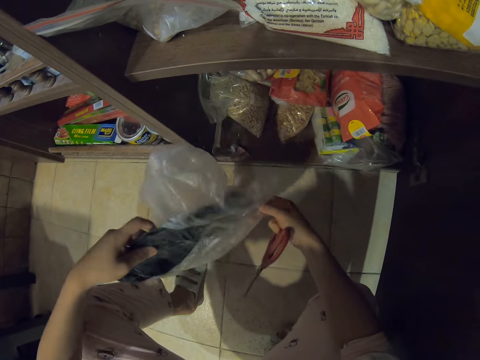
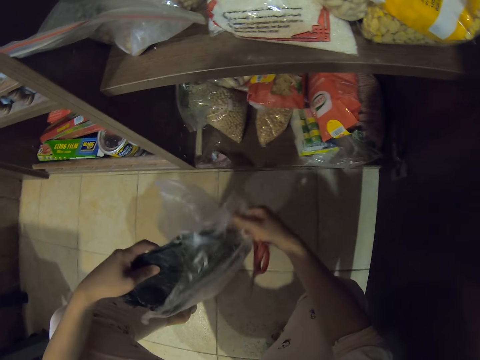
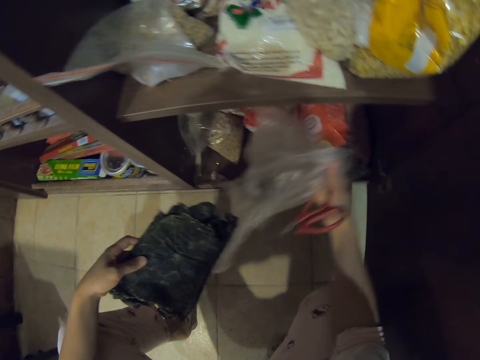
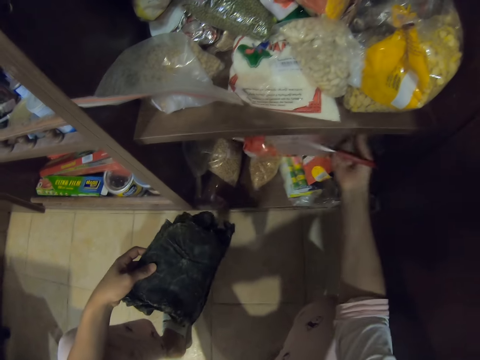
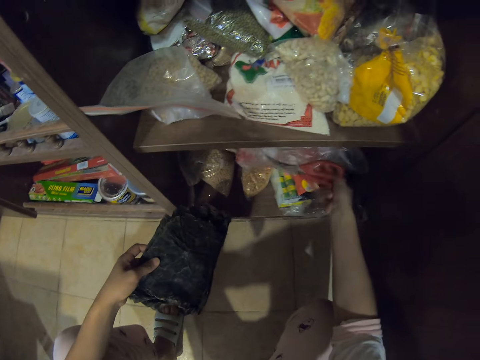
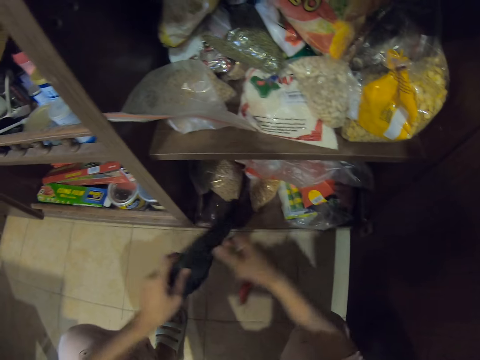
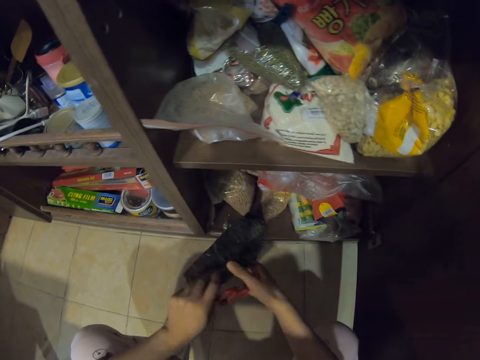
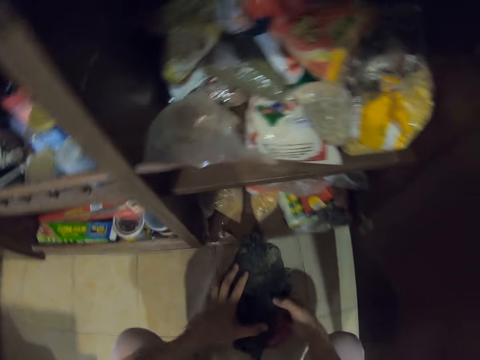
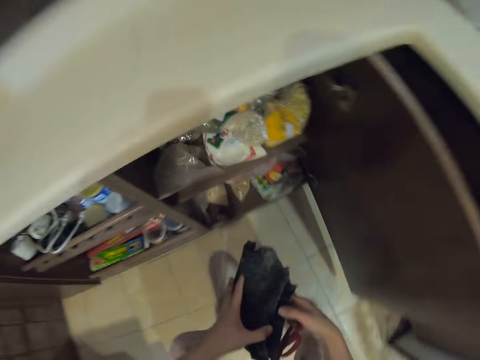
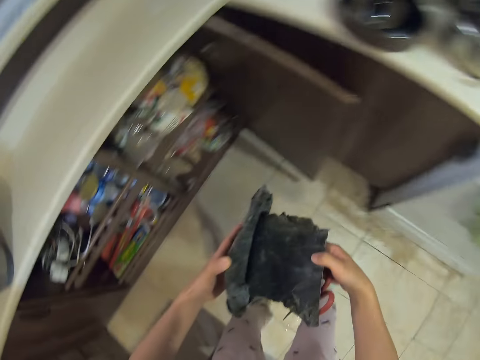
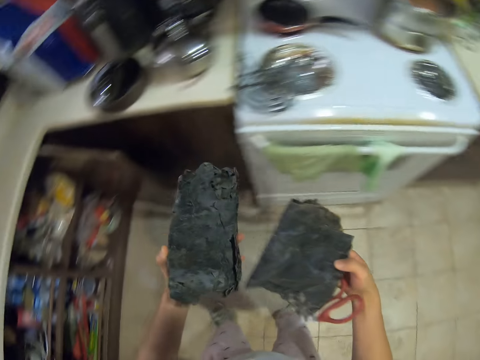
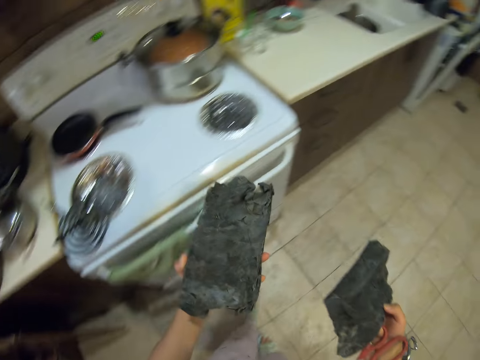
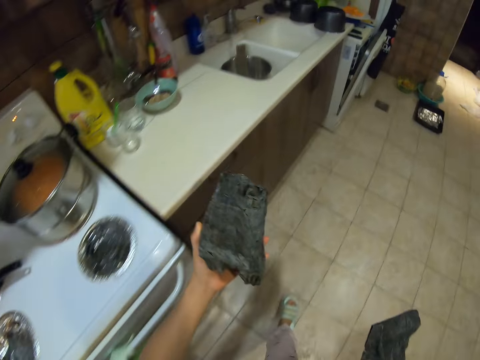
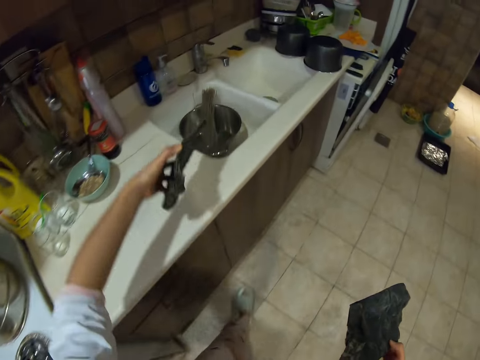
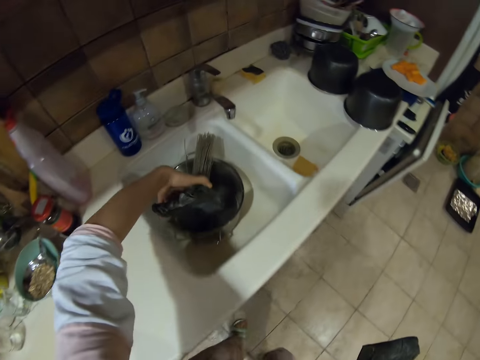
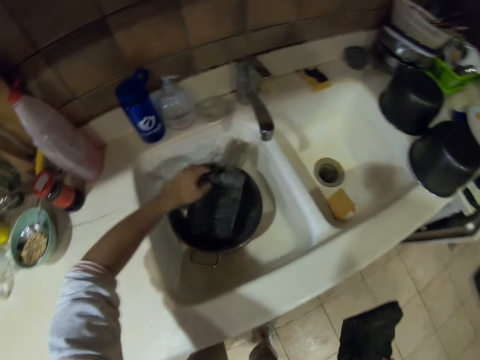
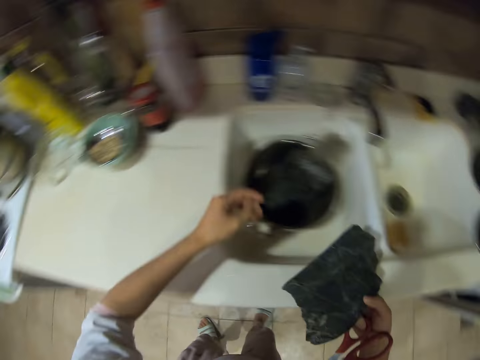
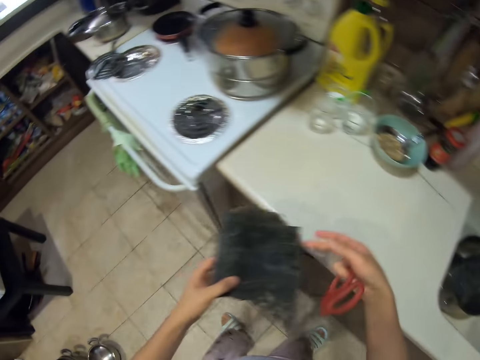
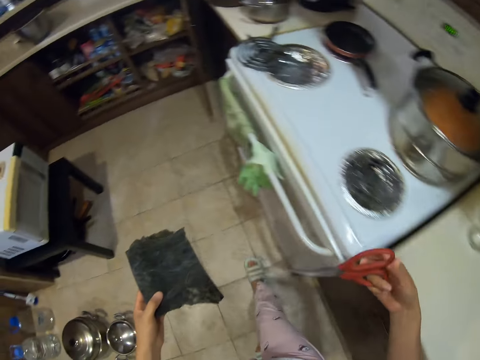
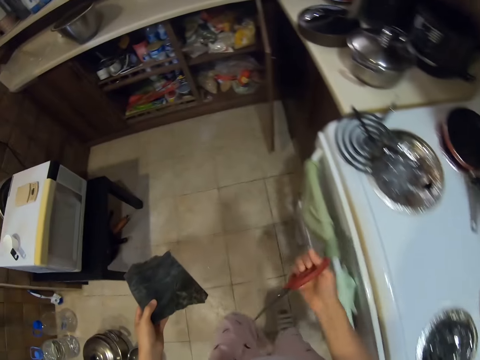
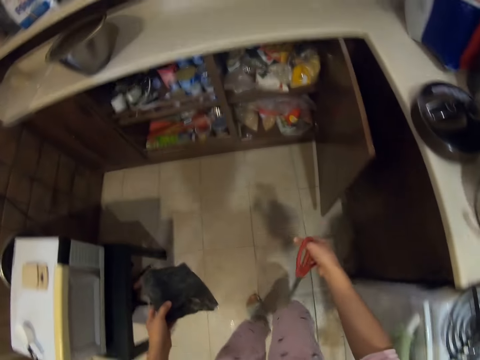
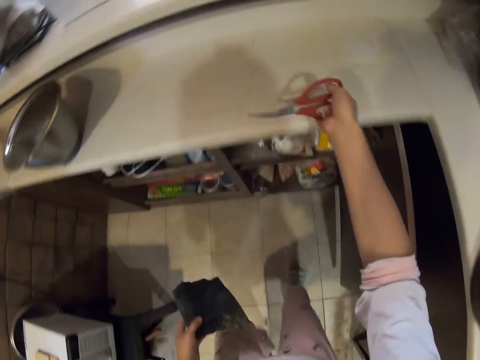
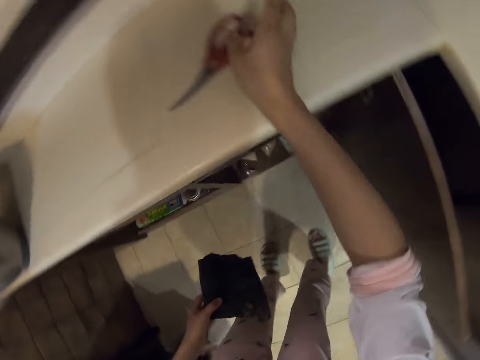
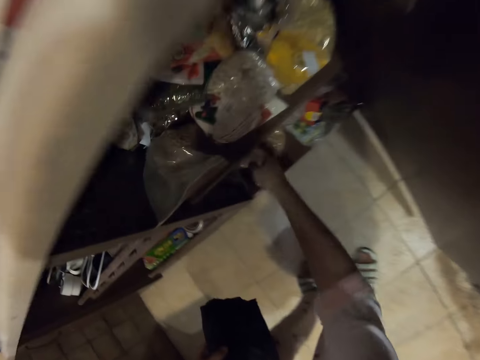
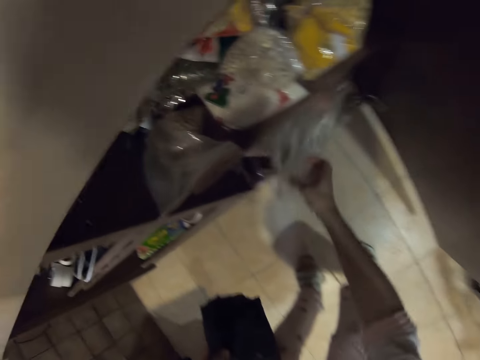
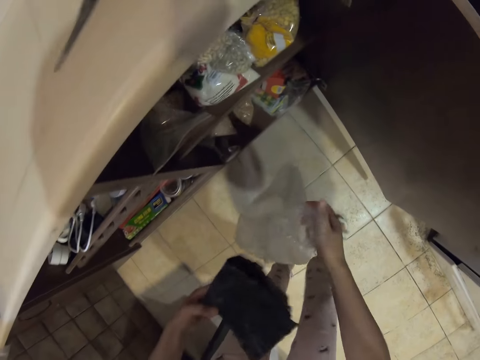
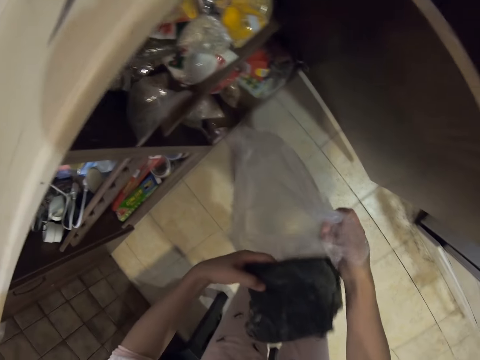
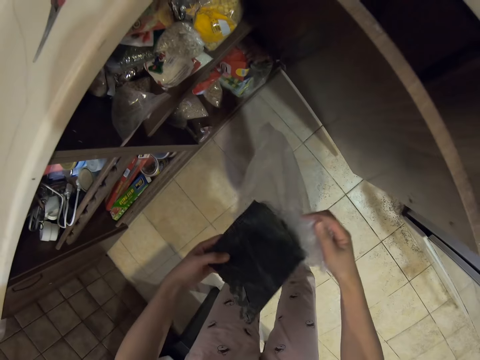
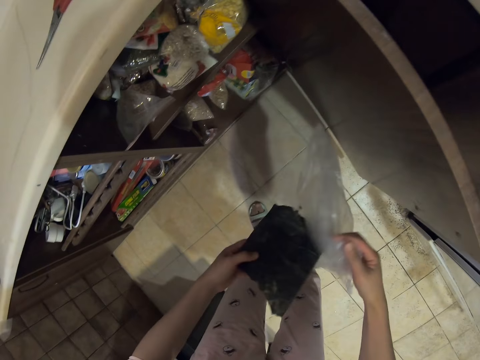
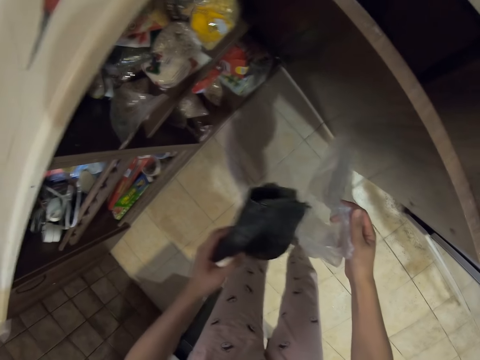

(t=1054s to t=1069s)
The camera wearer removes something from the bag. They put the paper or bag in the kitchen cabinet or drawer. They split something. They walk around. They put something in the cooking pot. They walk around. They put the scissors on the counter top. They pick up a paper or bag.

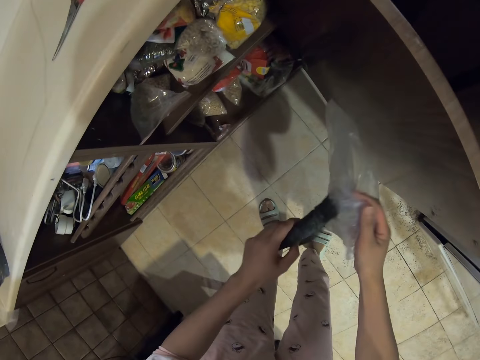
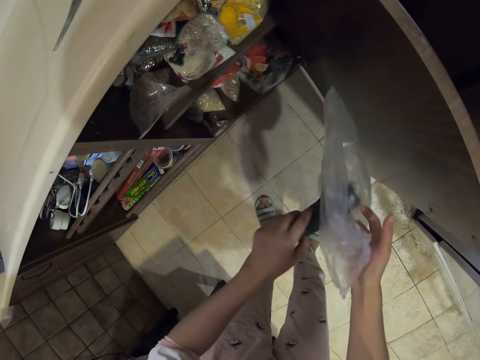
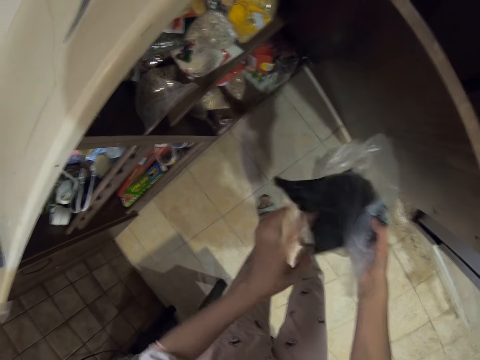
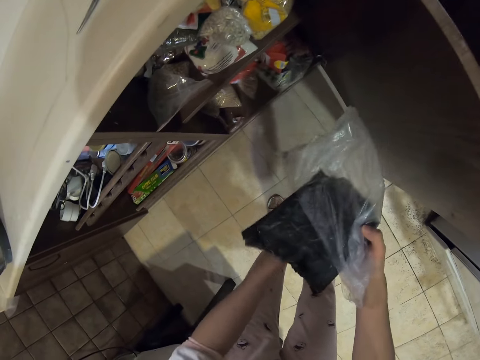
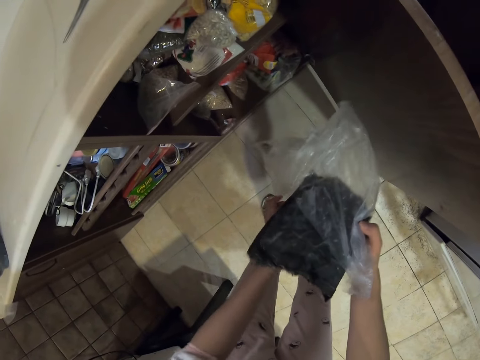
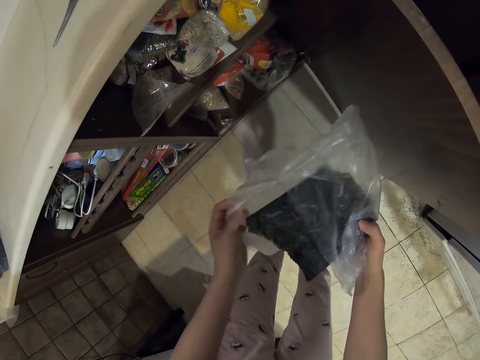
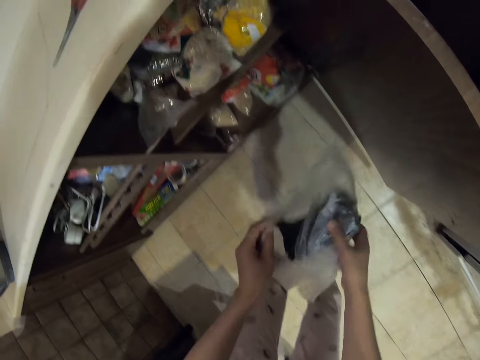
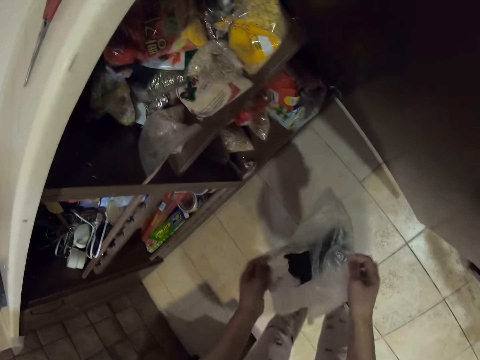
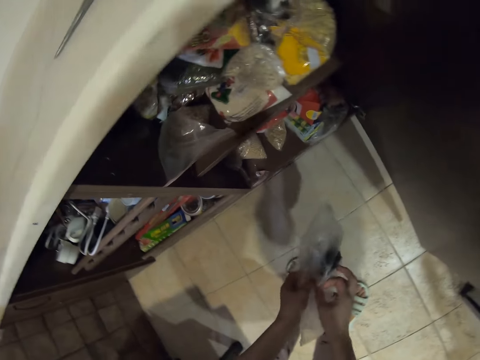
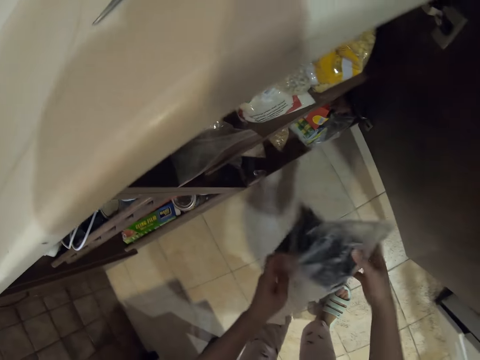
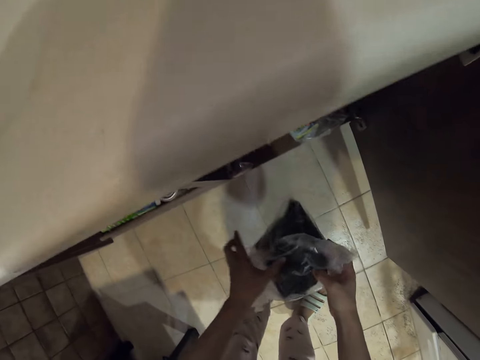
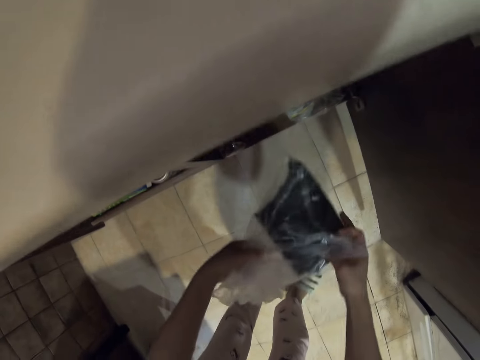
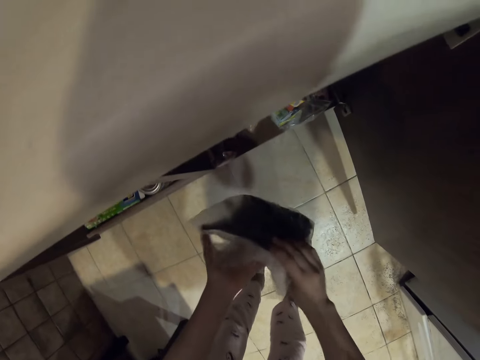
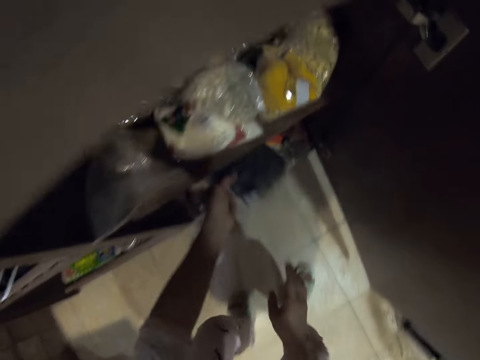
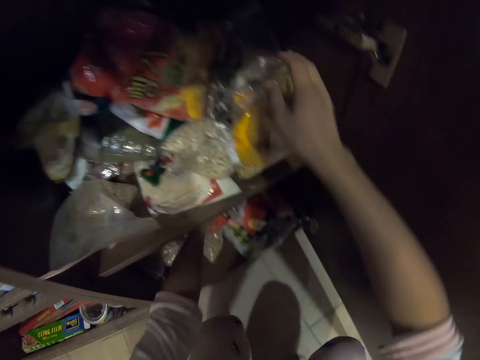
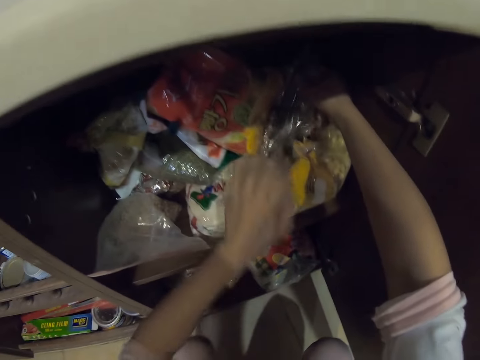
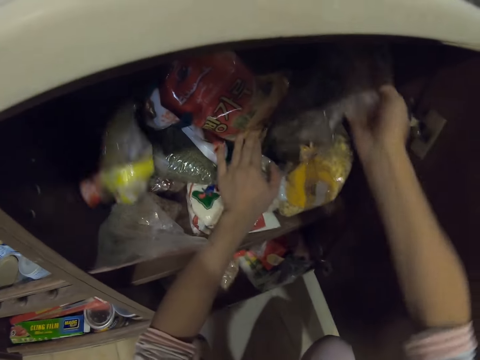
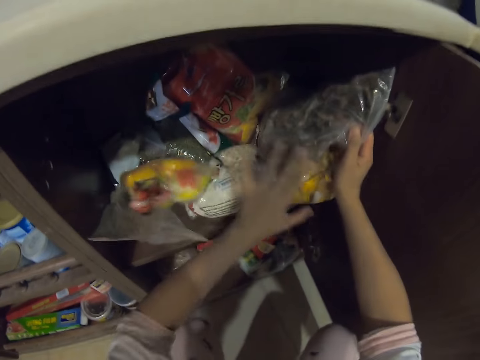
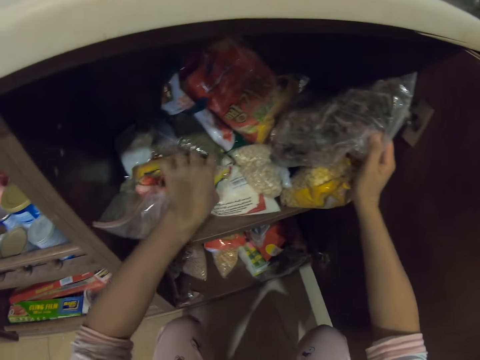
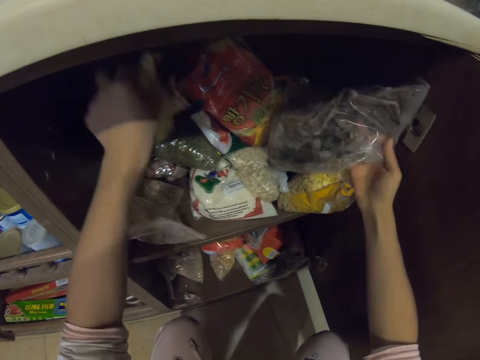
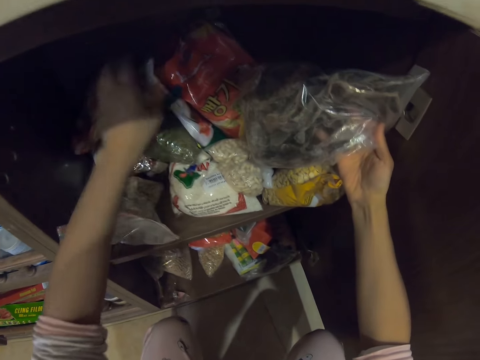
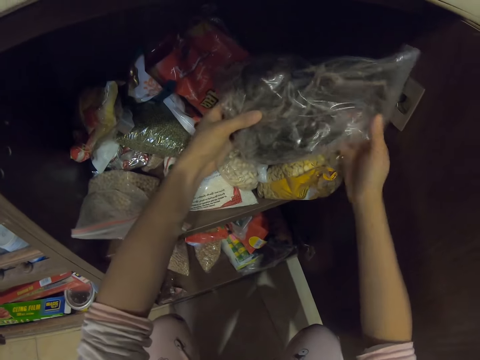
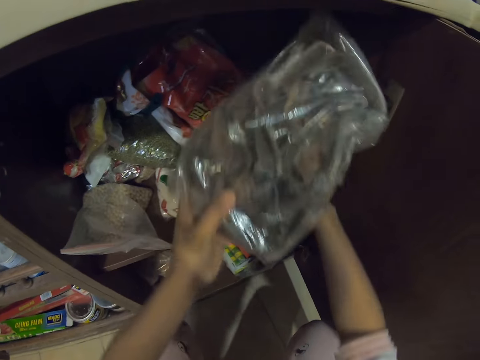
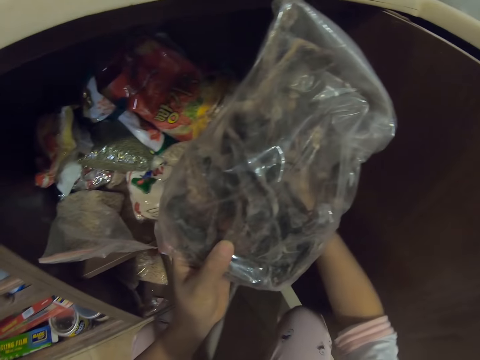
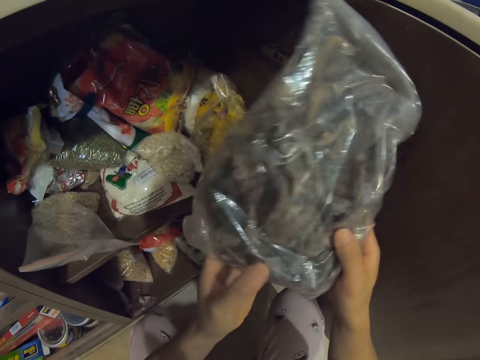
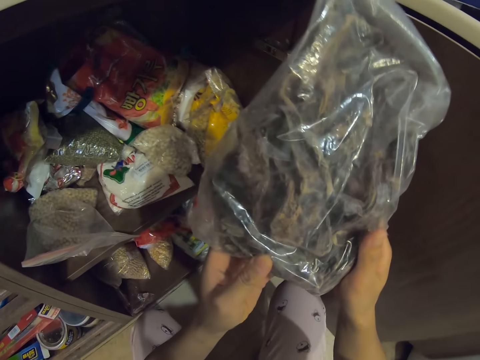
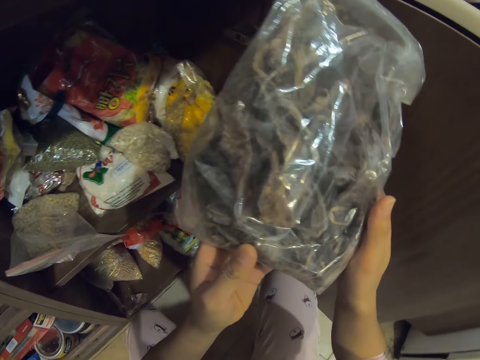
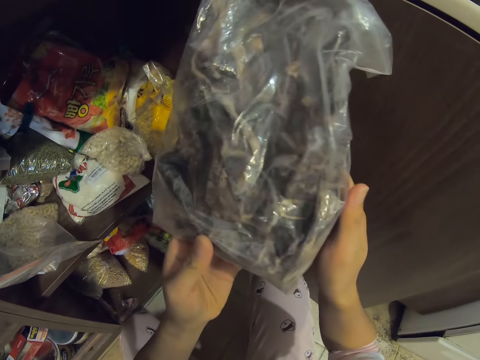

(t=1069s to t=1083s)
The camera wearer puts something in the bag. They fold the bag. They put back something in the kitchen cabinet or drawer. They pick something. They arrange something. They pick something.
